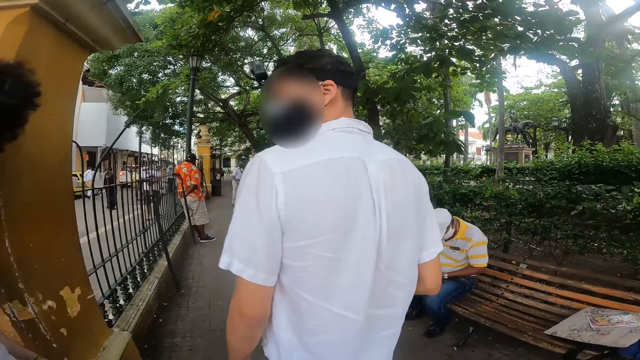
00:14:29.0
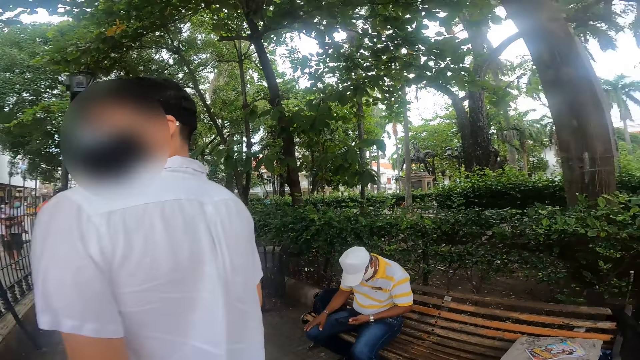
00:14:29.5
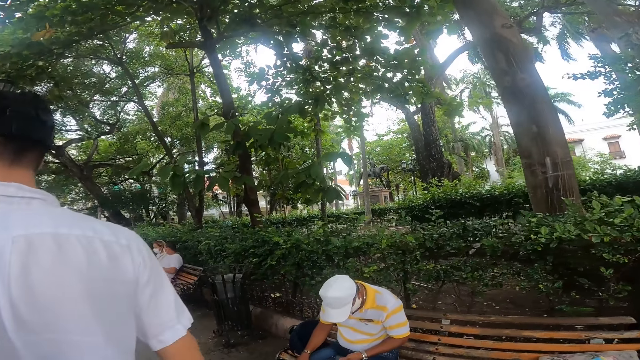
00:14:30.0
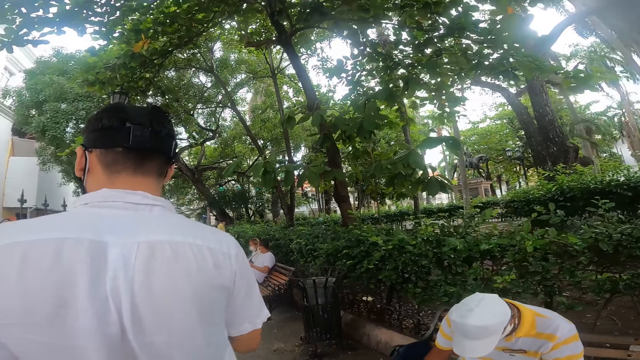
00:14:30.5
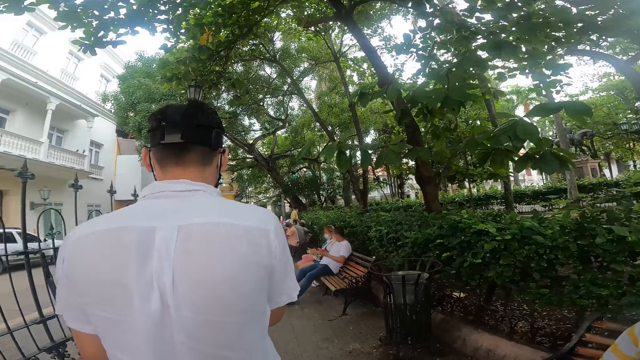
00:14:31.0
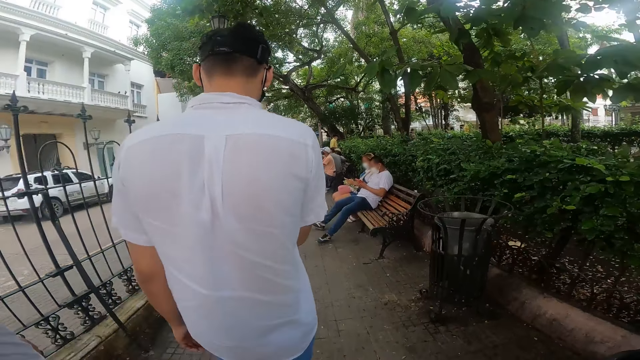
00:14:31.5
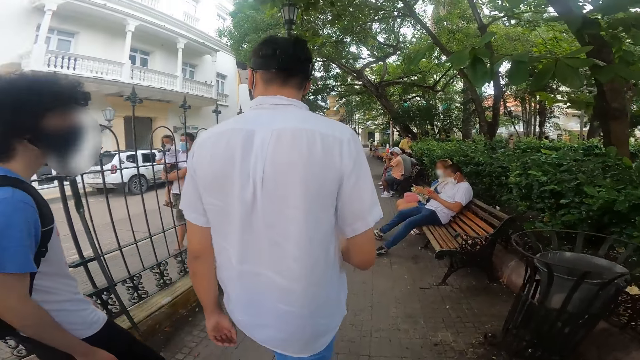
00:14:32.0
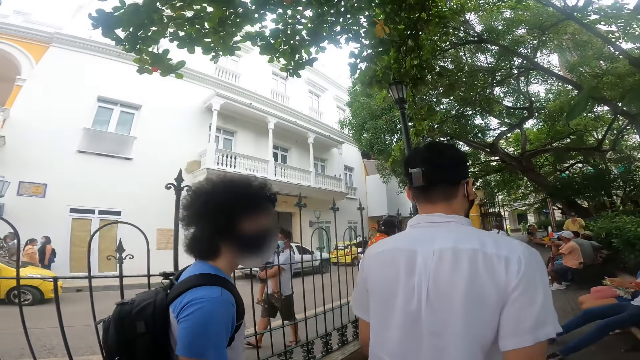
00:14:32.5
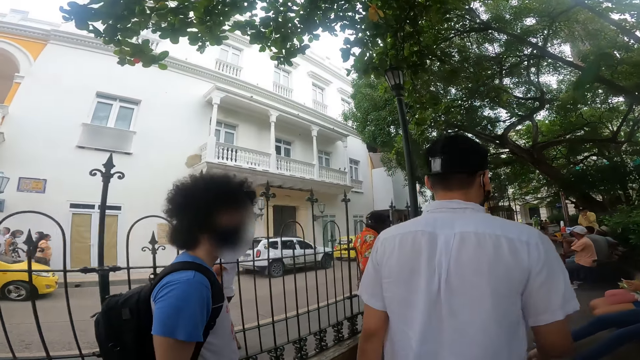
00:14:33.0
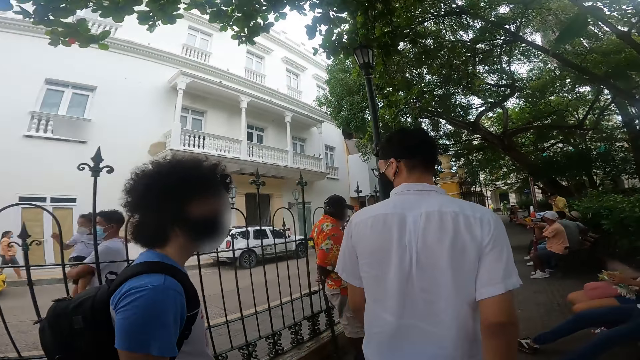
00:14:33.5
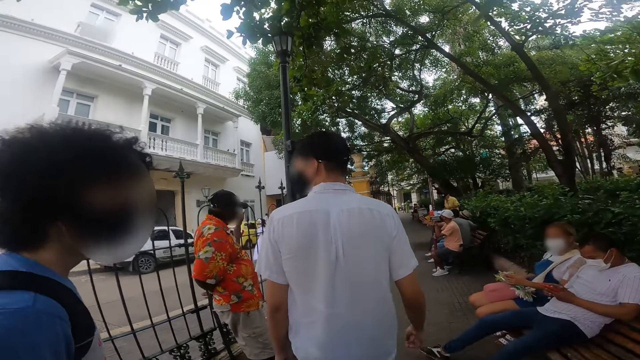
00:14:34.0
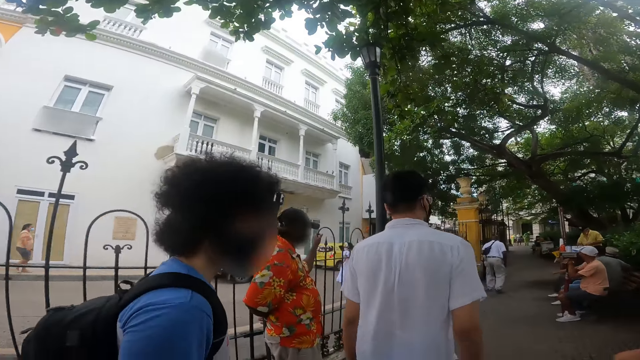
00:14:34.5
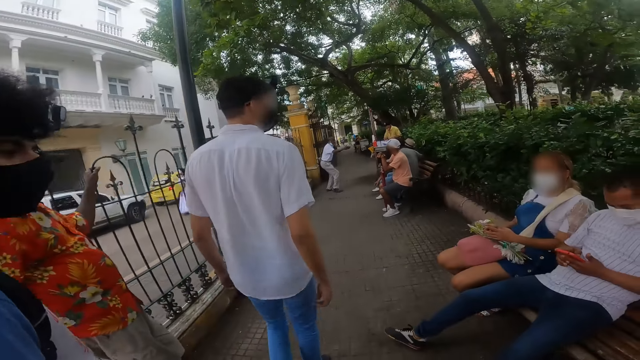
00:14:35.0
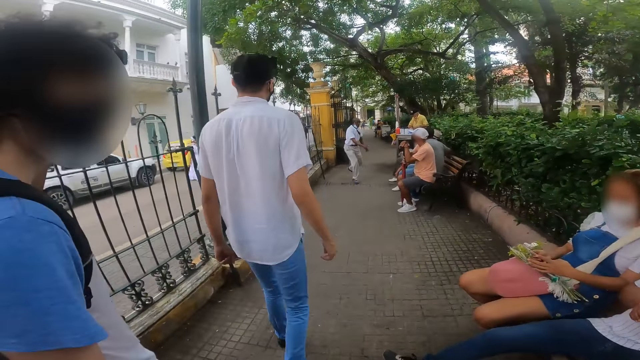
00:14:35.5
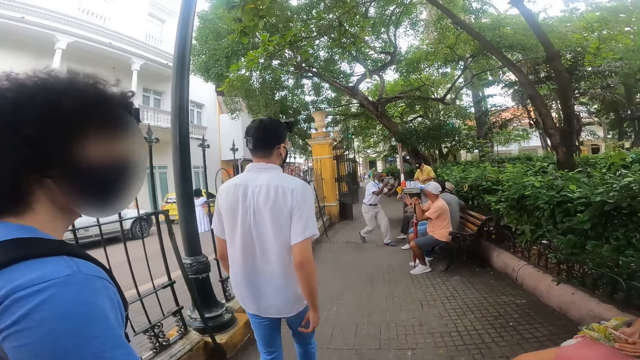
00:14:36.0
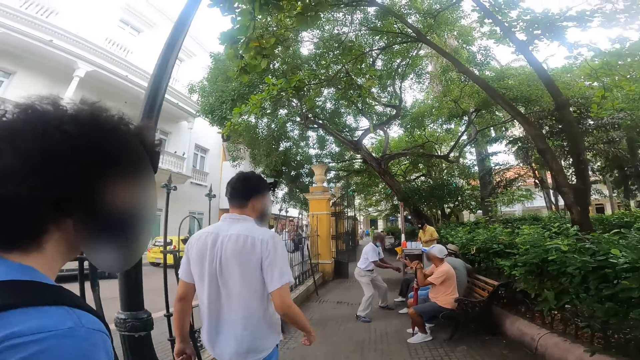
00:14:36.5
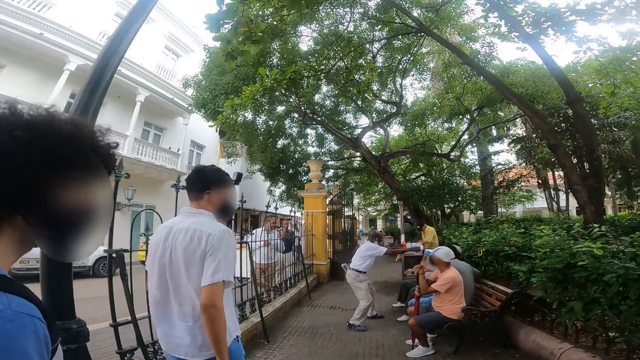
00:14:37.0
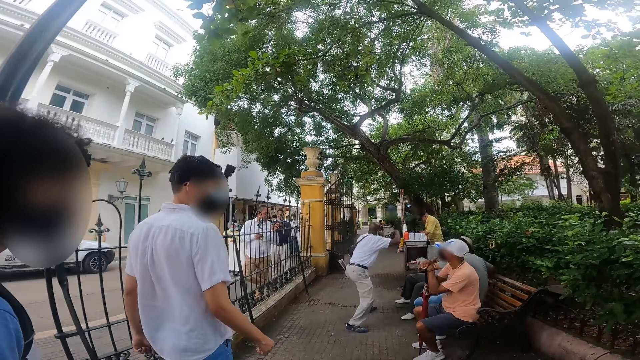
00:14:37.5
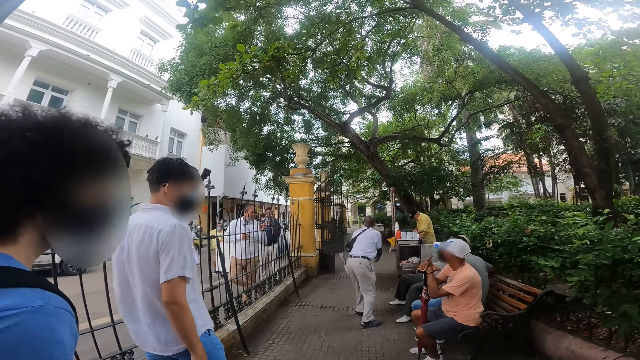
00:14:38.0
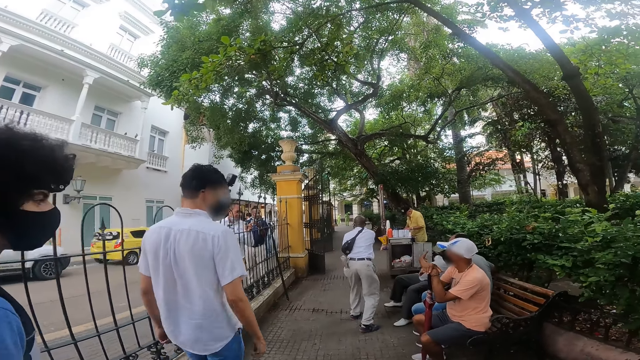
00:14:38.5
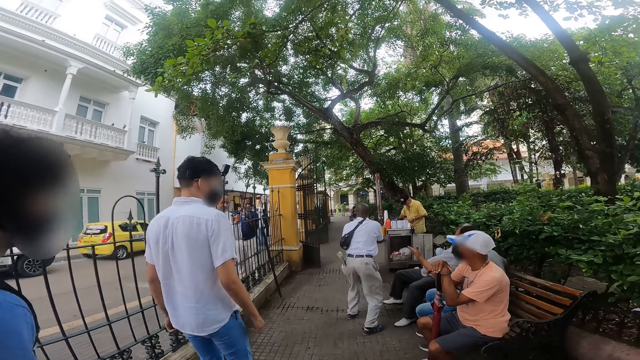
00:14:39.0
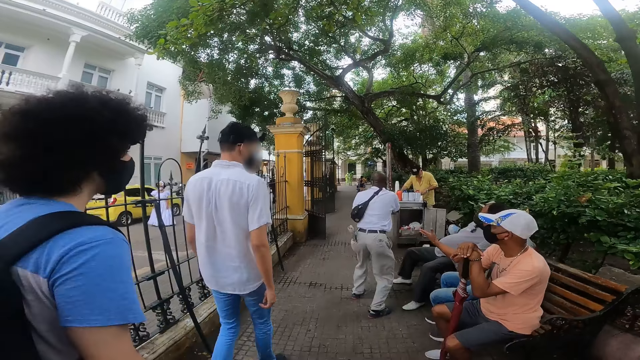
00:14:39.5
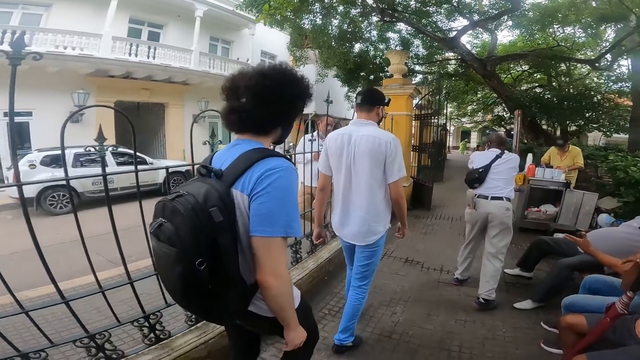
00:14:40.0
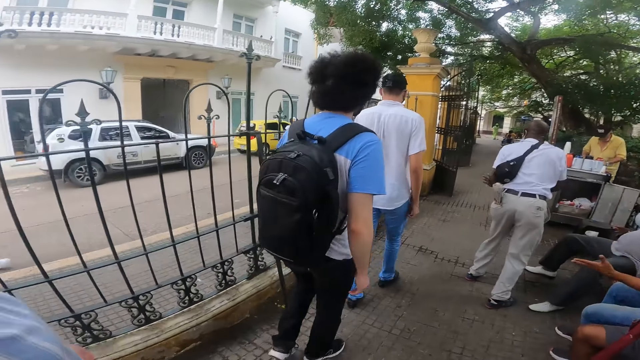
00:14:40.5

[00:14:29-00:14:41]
The camera wearer moves around.

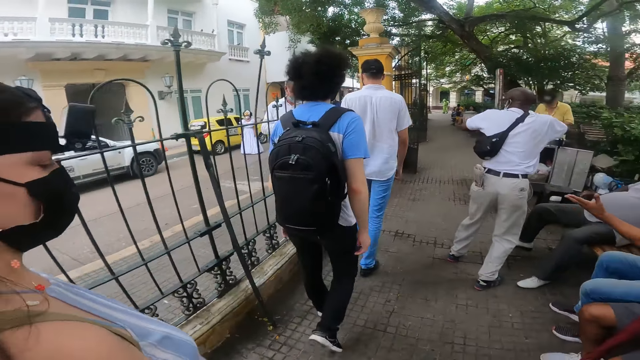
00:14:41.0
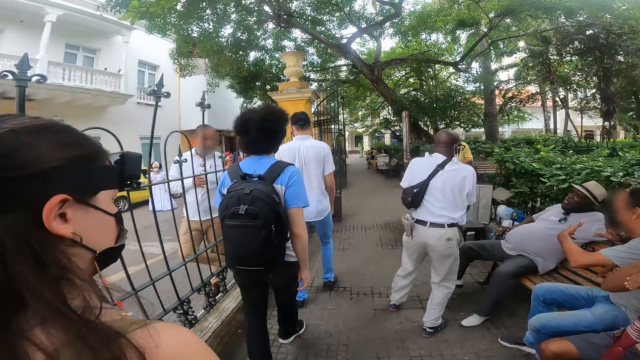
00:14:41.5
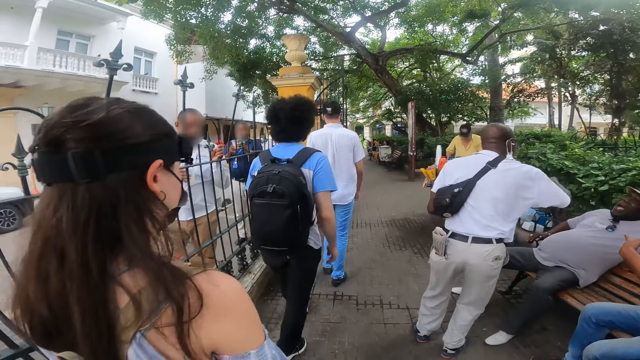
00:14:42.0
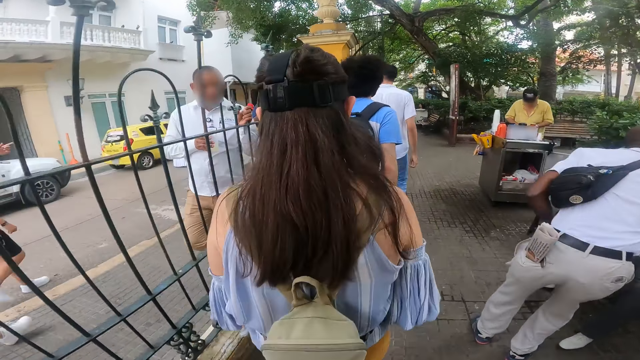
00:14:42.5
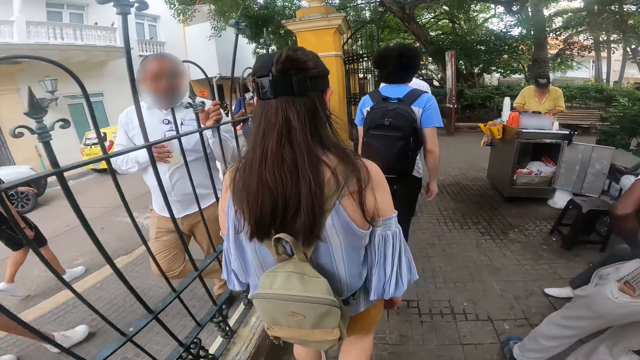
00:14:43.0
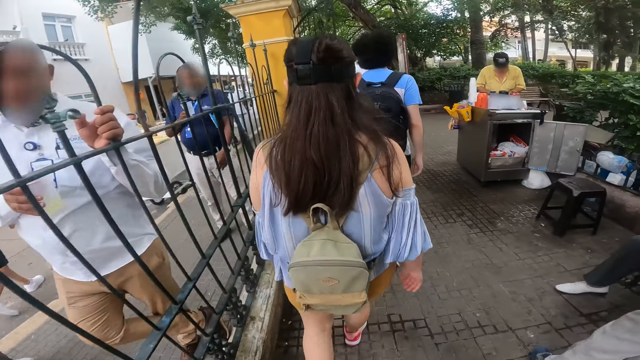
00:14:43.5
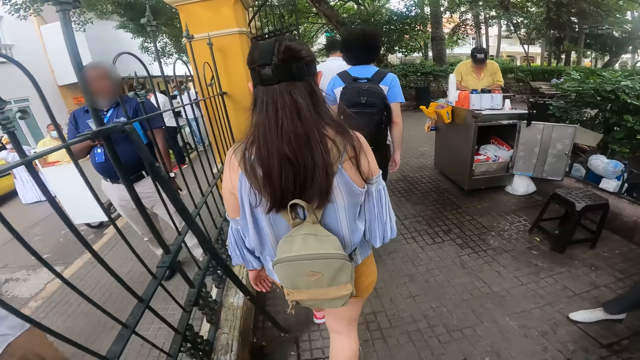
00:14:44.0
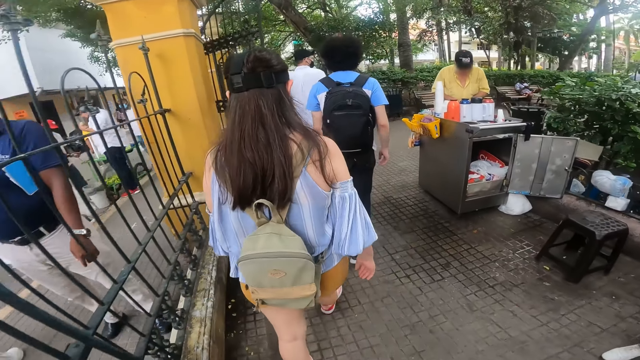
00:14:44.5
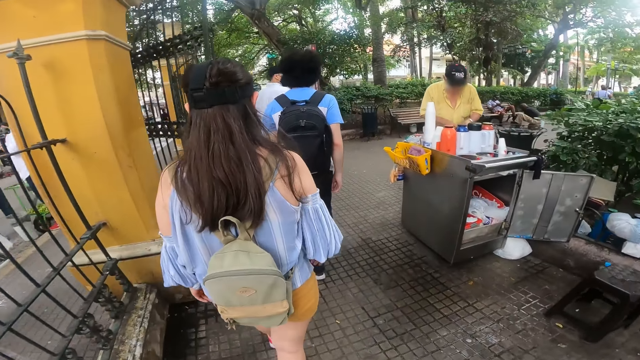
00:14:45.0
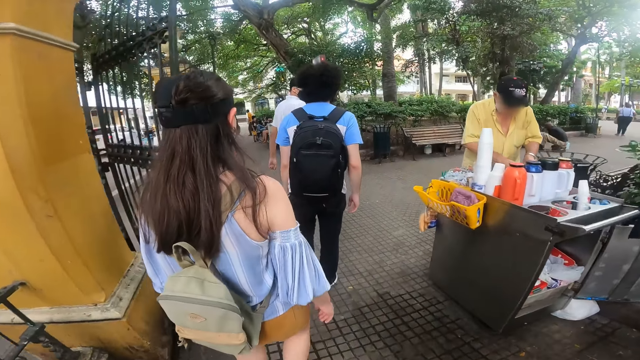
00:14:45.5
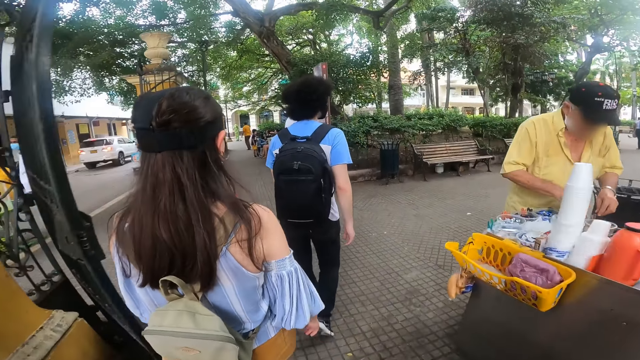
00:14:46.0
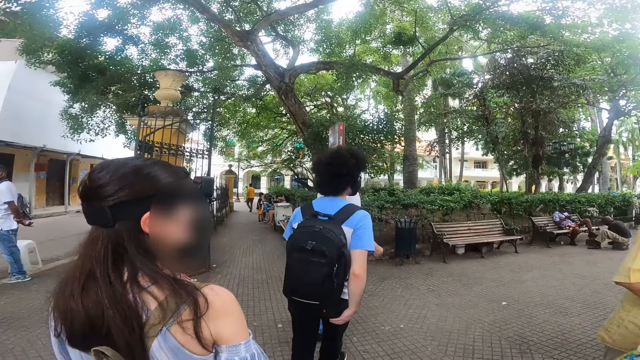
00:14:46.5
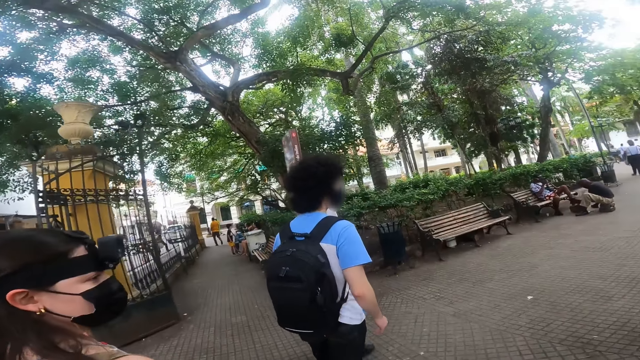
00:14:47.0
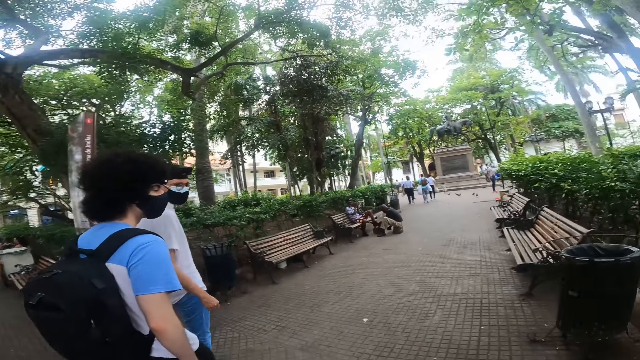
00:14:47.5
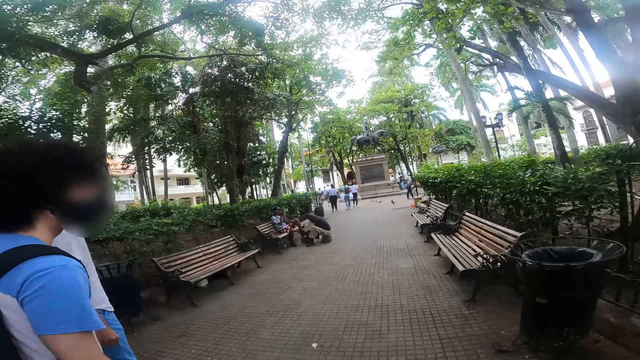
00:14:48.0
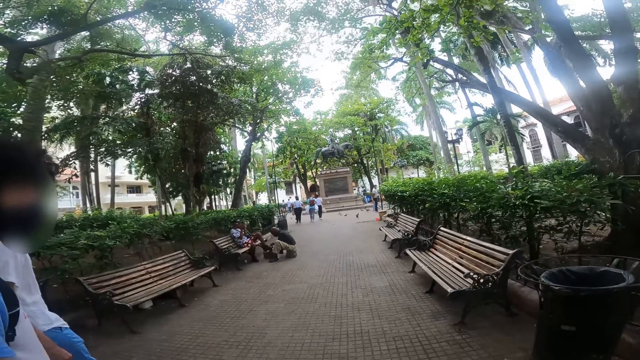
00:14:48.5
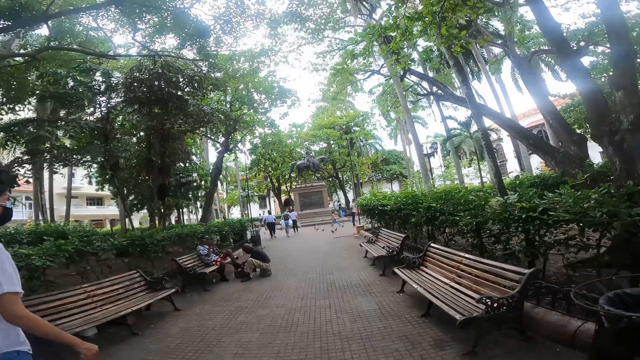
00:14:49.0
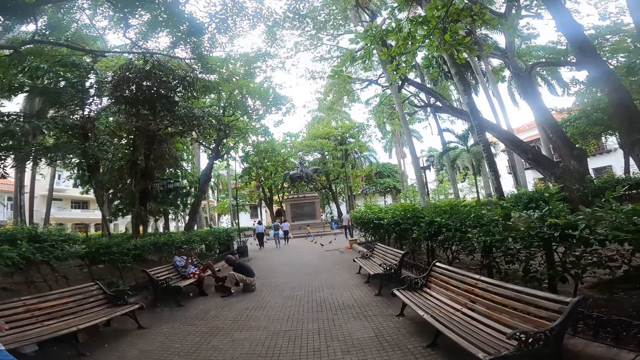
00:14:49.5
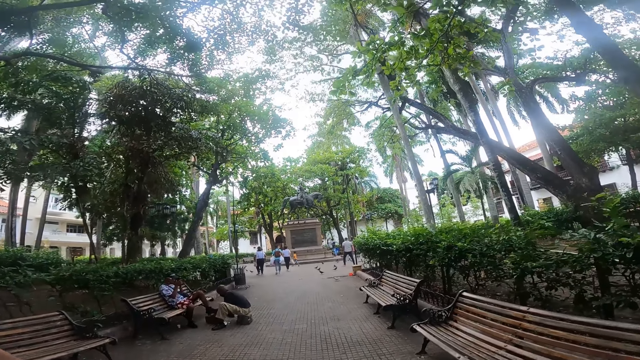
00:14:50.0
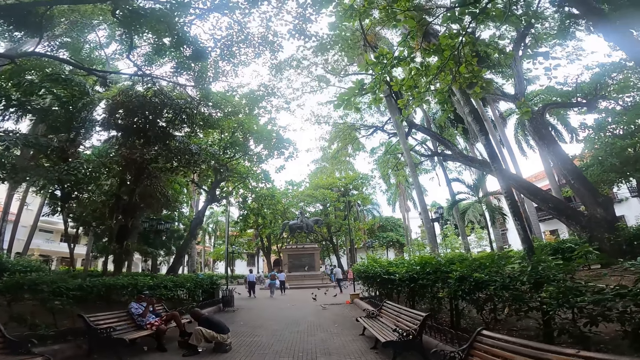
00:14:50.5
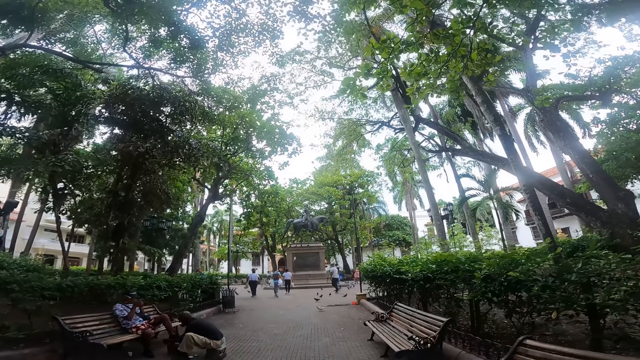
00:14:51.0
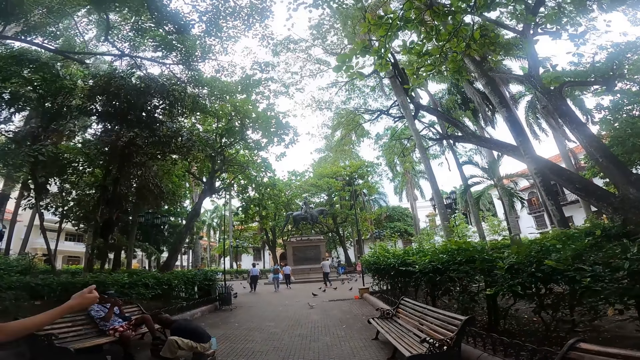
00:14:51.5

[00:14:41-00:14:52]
A person moves around. Another person moves around.
